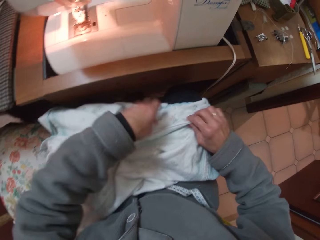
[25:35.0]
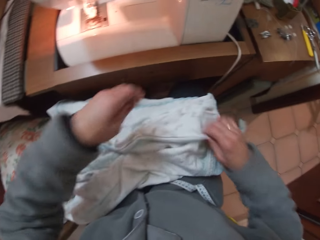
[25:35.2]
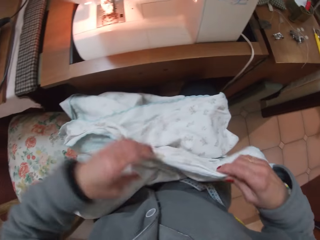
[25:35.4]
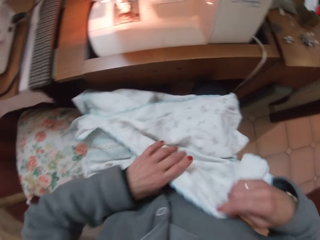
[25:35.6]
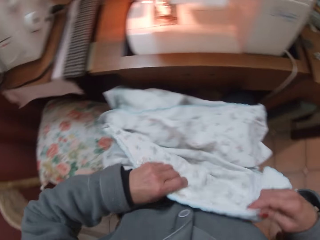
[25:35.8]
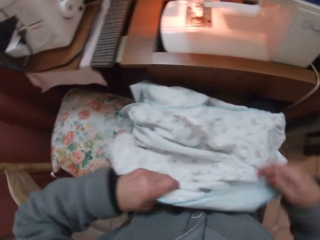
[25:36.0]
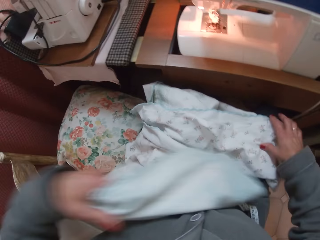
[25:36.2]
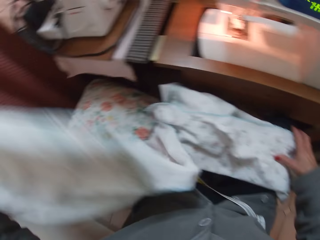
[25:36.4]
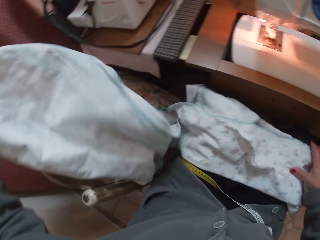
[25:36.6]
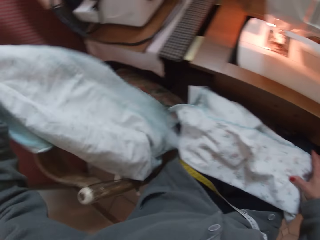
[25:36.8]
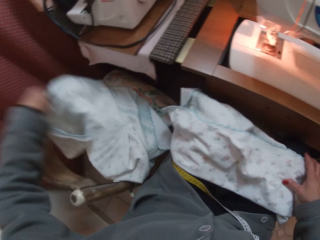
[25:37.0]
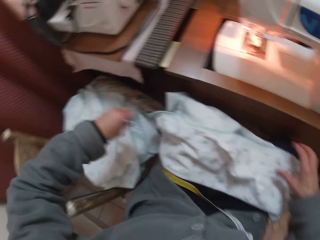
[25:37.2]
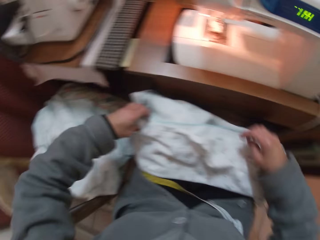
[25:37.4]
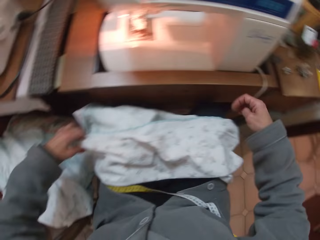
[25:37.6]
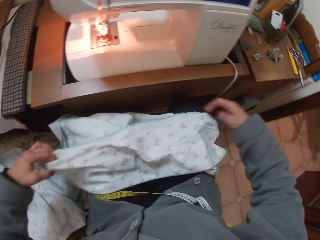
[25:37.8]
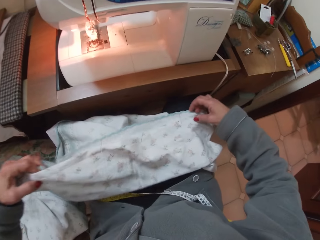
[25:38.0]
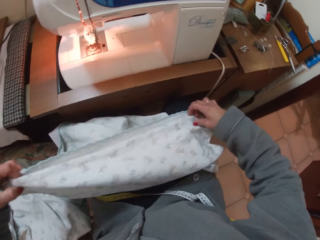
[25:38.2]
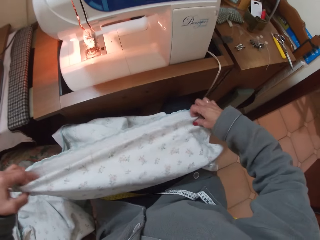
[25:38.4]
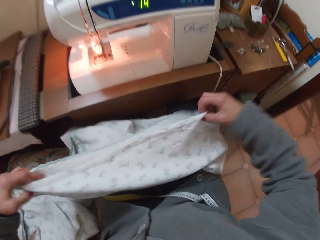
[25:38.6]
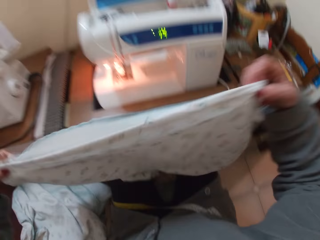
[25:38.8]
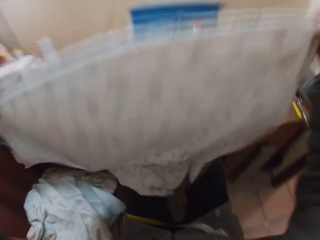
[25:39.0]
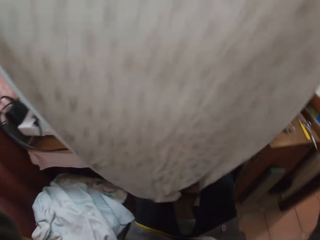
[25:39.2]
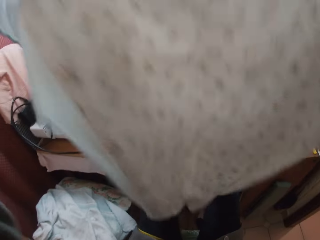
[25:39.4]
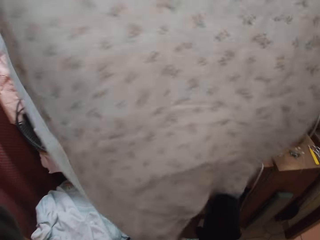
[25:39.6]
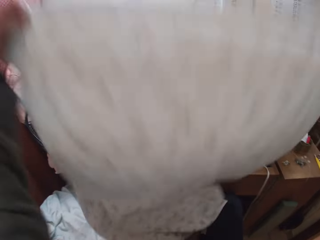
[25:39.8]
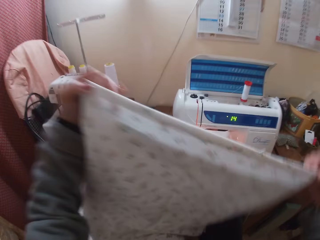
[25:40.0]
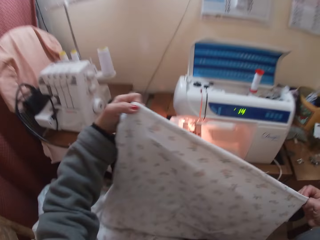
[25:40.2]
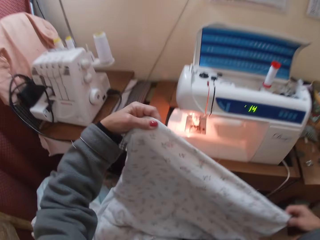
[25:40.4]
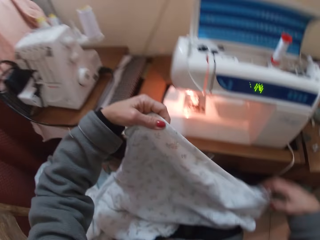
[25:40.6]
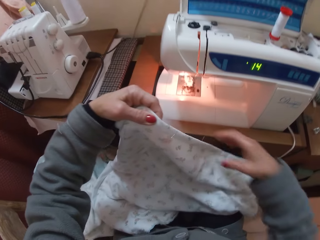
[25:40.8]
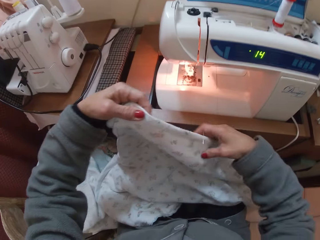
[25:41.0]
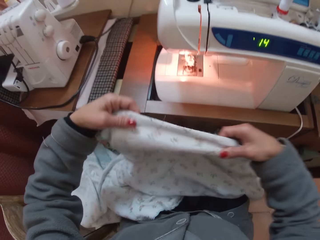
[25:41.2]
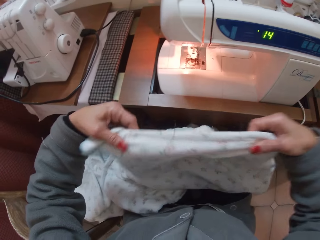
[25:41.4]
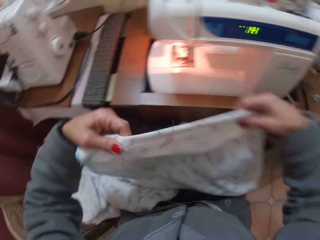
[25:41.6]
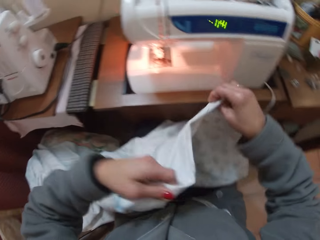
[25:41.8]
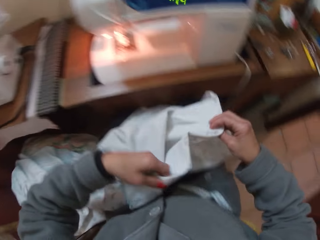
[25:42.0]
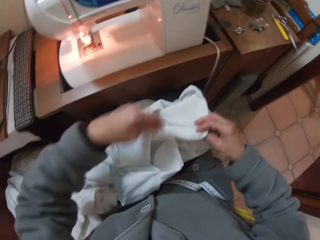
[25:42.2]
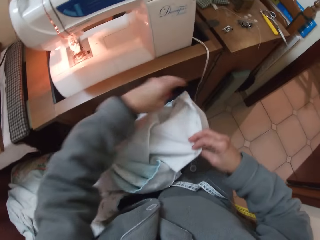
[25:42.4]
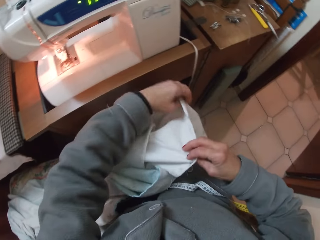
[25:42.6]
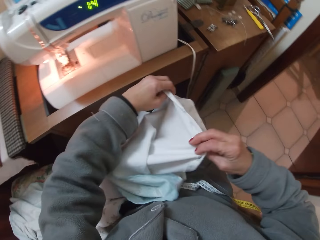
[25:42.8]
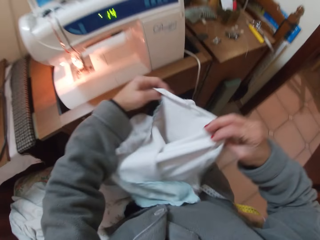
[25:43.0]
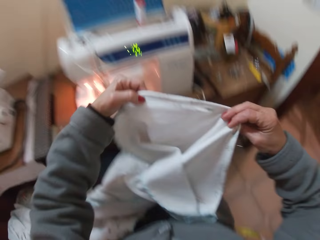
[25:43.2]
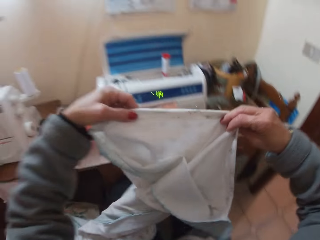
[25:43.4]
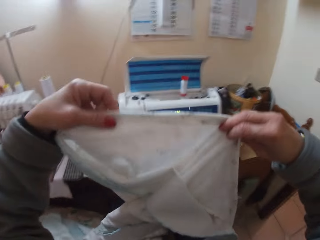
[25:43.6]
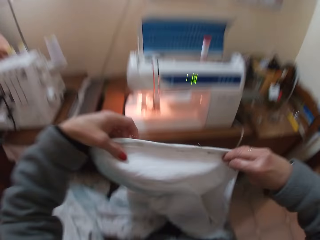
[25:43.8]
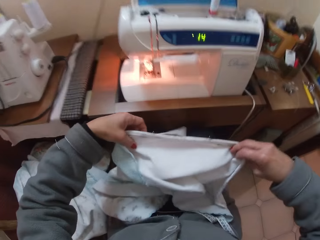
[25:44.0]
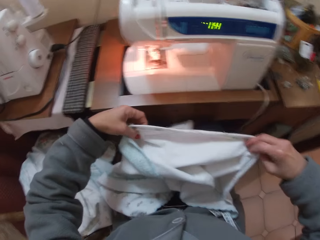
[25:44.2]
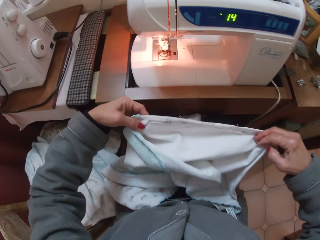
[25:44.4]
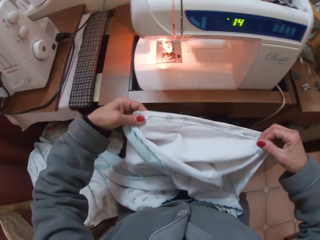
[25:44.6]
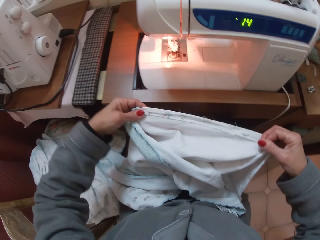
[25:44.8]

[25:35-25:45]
The camera wearer inserts a pin on the edges of the cloth. She raises the cloth with her right hand. She holds the cloth with her left hand. She drops the cloth on the chair on her left with her left hand. She raises the cloth from her lap with both hands. She holds the middle part of the cloth with her right hand. She turns the cloth to the other side. She checks the cloth. She raises the cloth with both hands.

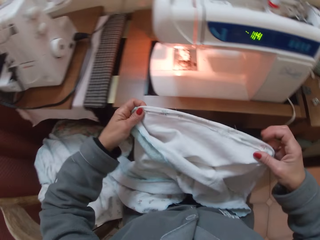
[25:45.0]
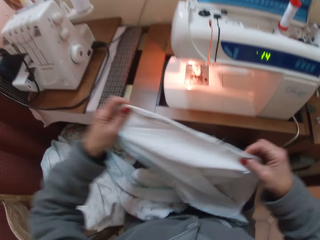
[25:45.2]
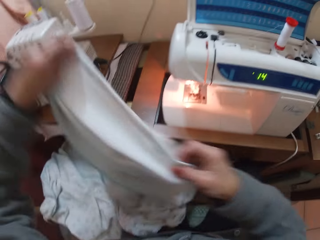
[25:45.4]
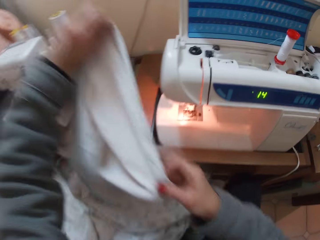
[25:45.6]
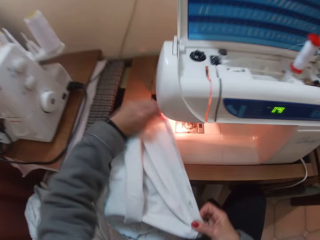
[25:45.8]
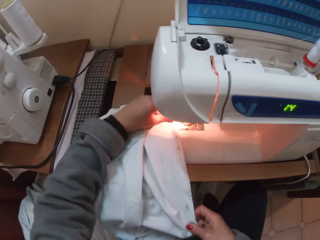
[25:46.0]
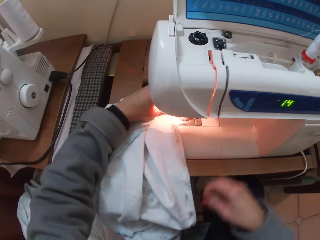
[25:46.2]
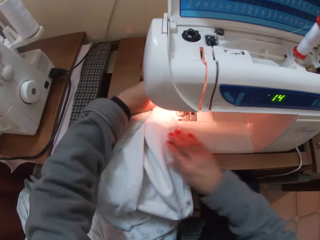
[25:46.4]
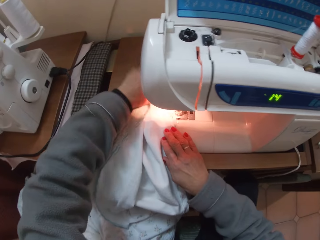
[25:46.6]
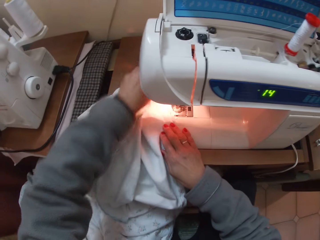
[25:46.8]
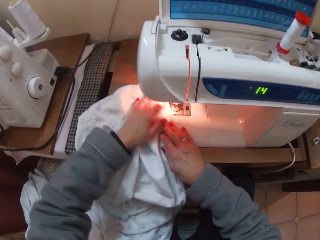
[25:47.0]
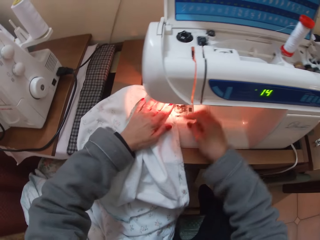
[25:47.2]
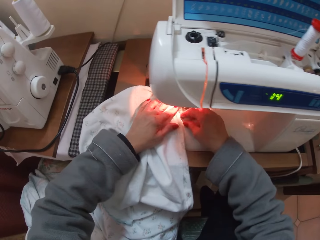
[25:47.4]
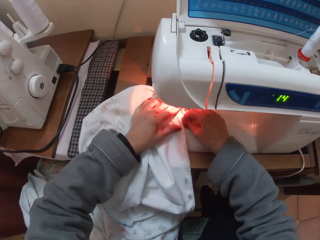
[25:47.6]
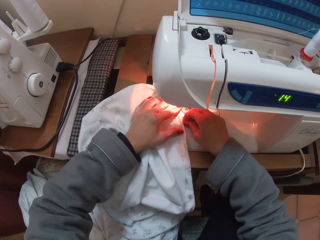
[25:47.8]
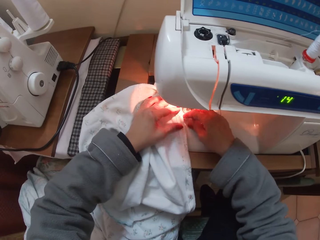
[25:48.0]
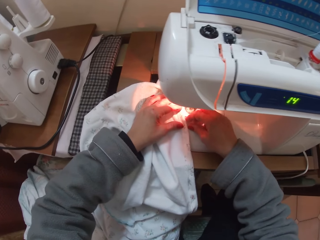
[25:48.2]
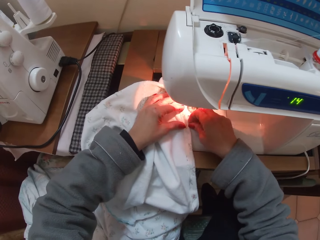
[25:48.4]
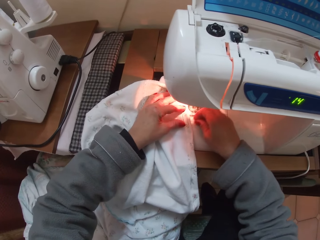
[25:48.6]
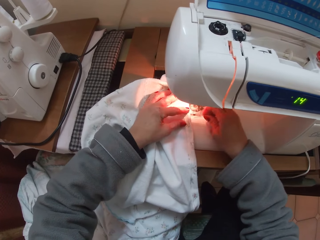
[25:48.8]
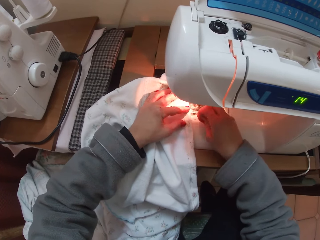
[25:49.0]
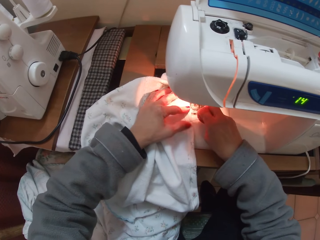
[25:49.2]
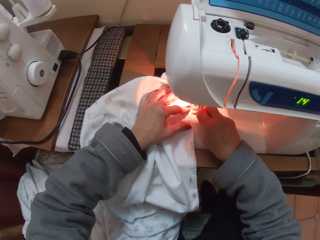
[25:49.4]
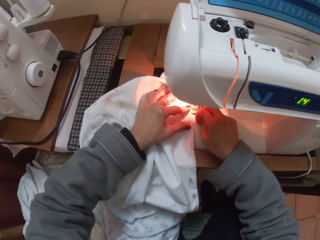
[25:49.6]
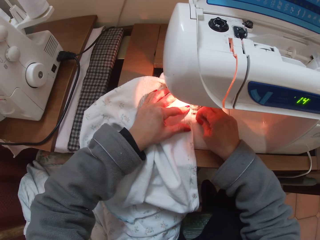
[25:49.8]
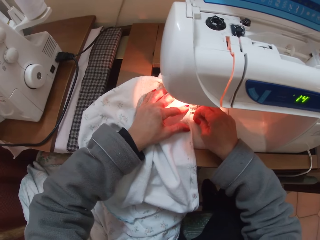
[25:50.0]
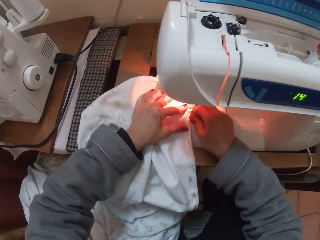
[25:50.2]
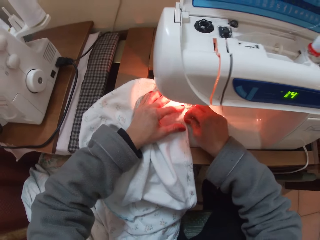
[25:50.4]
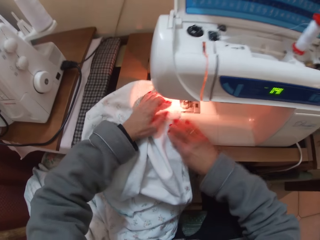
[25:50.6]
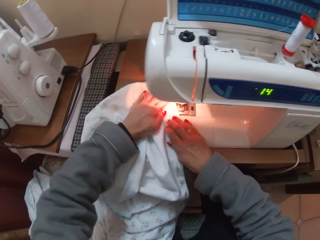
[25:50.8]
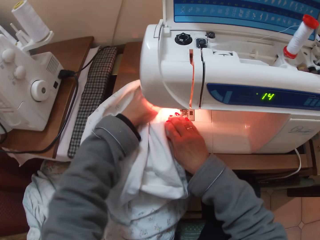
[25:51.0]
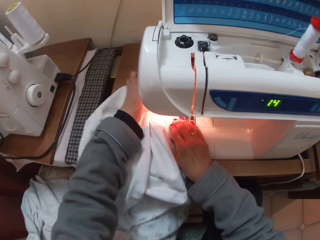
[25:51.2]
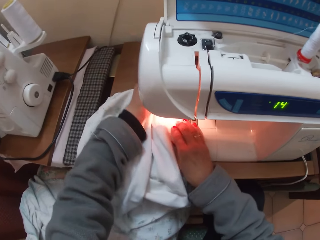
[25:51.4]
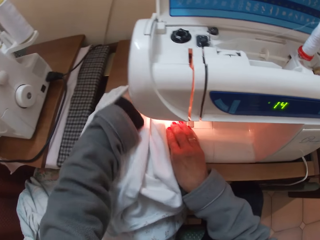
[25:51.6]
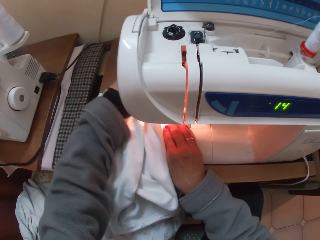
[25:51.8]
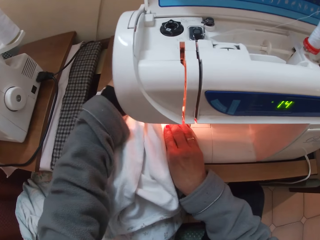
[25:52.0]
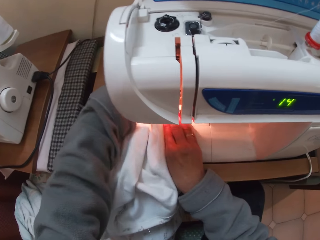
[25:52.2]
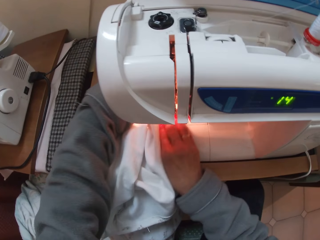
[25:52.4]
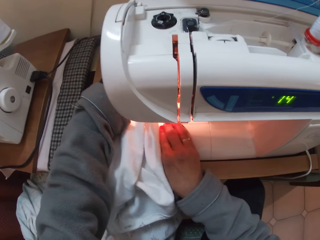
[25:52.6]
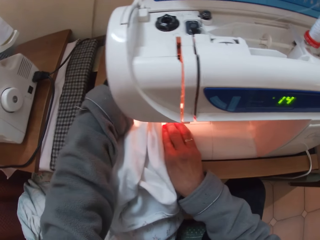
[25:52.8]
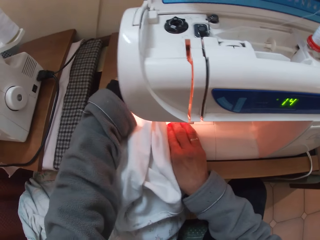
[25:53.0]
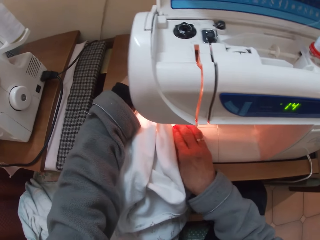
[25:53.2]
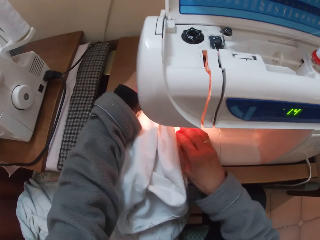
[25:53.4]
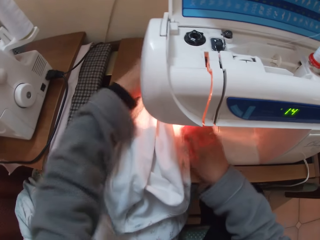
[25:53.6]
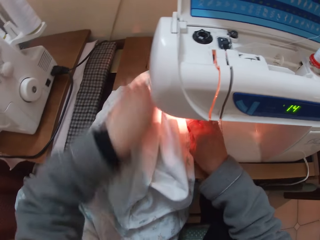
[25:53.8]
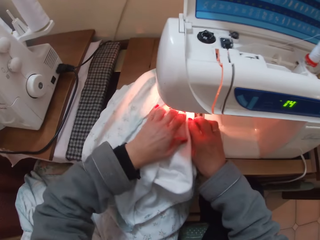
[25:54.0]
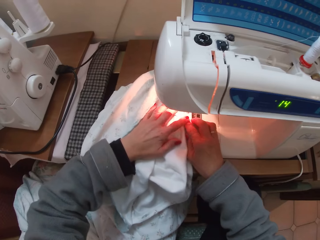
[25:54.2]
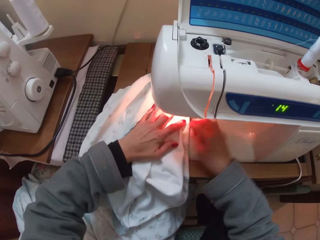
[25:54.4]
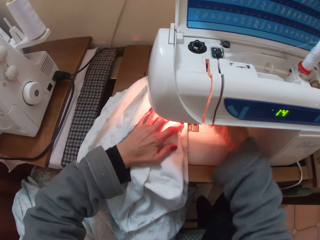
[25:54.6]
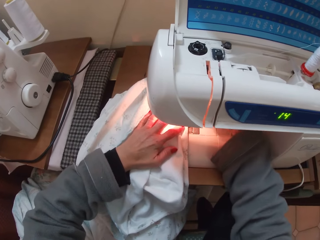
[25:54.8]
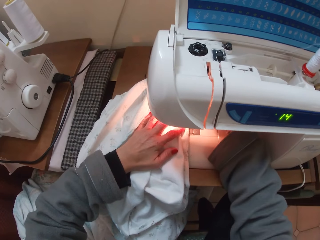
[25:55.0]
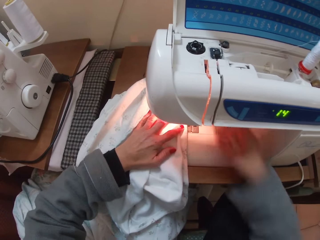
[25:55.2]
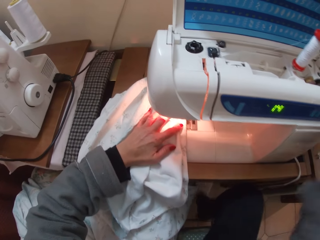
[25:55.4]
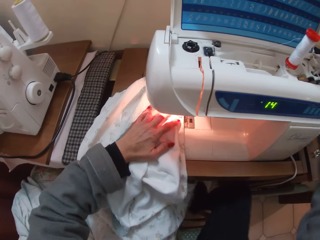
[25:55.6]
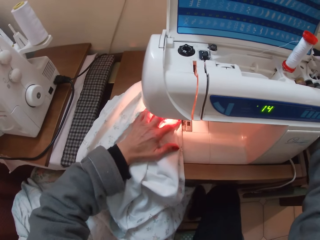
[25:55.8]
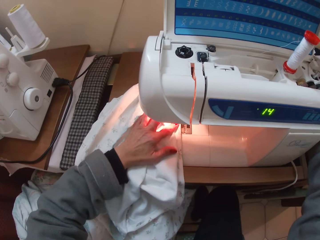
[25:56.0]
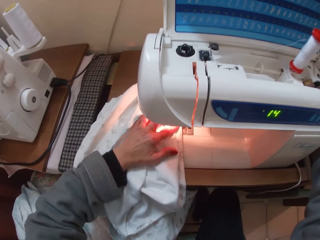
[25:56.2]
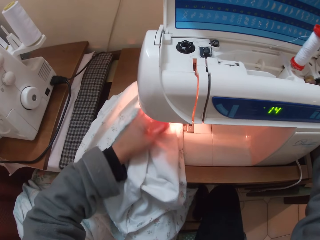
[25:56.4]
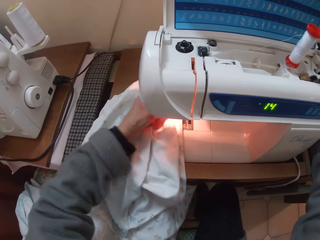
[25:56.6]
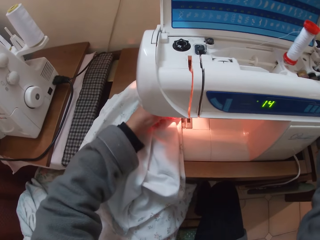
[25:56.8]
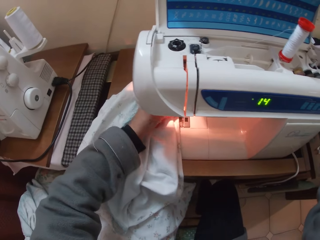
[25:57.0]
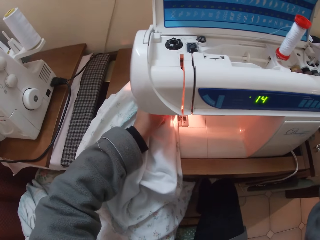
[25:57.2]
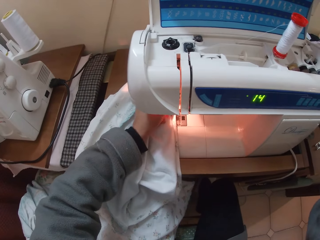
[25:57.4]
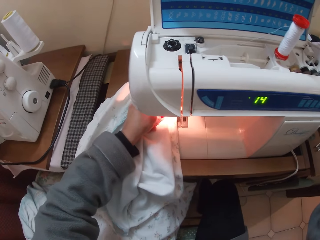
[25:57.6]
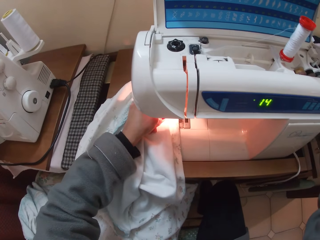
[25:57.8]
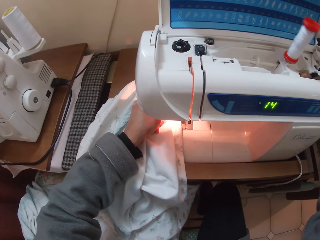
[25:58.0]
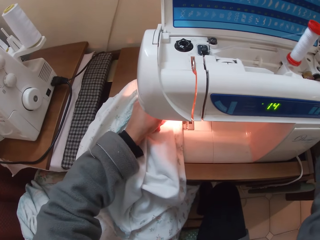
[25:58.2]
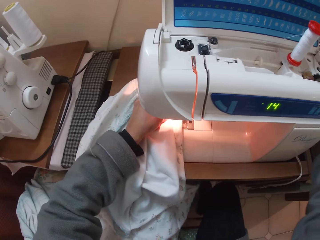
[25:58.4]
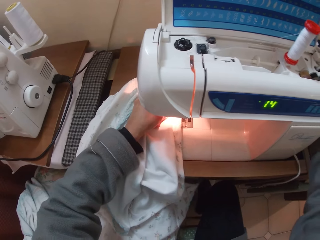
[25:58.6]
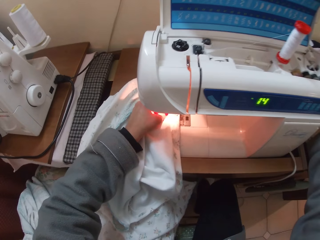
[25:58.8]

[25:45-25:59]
The camera wearer places the cloth on the sewing machine. She removes a pin from the cloth. She pins the cloth. She sews the cloth with a needle on her right hand. She adjusts the cloth on the sewing machine with both hands. She lines up the cloth under the presser foot. She lowers the presser foot lever. She holds the machine with her right hand. She adjusts the needle on the sewing machine with her right hand. She touches the balance wheel.
